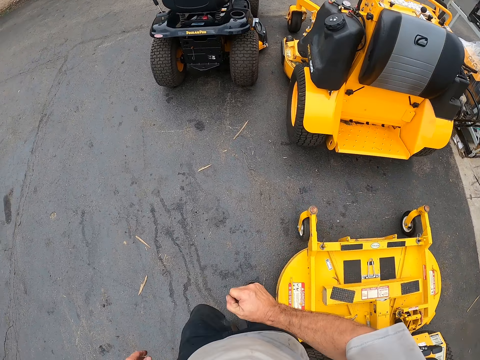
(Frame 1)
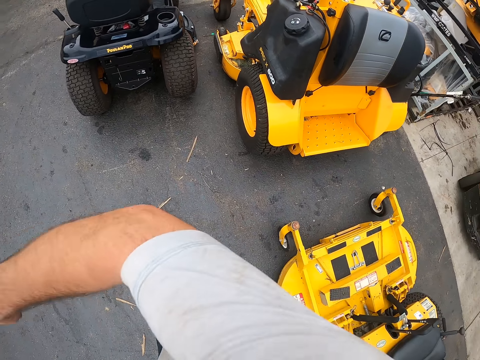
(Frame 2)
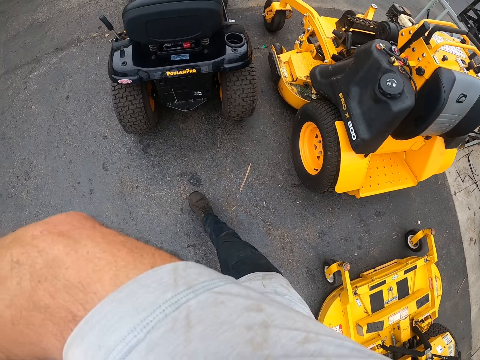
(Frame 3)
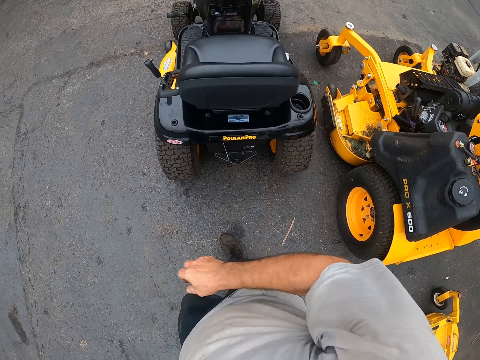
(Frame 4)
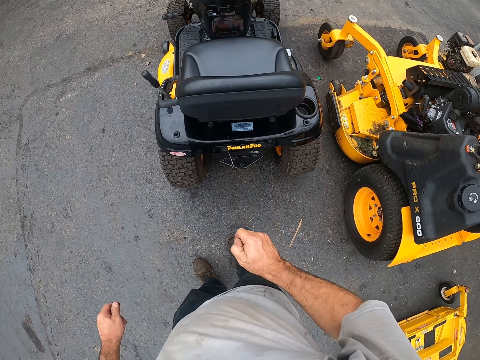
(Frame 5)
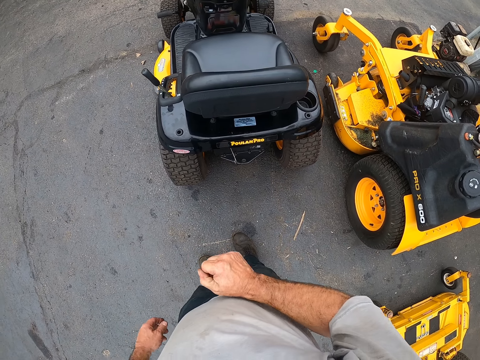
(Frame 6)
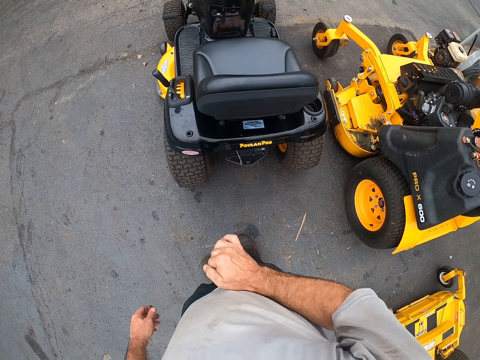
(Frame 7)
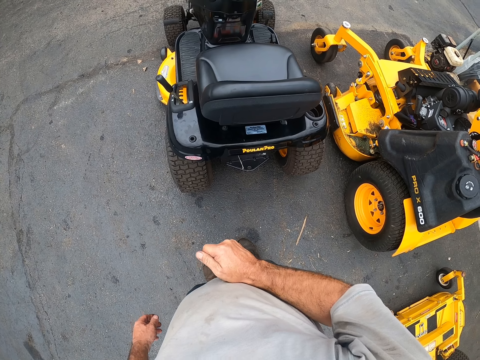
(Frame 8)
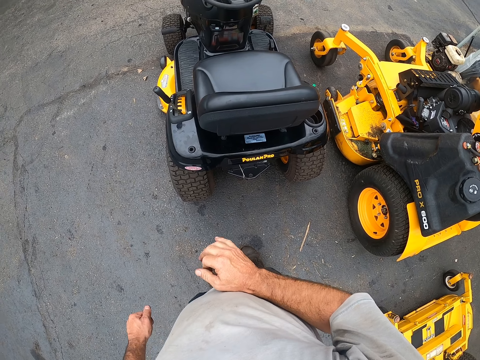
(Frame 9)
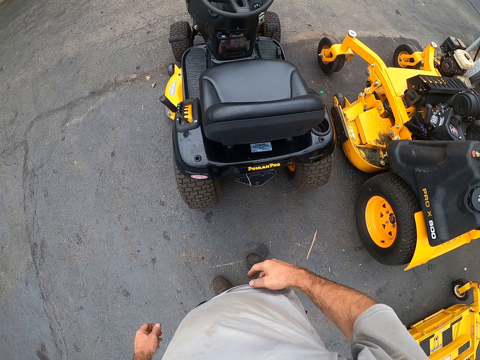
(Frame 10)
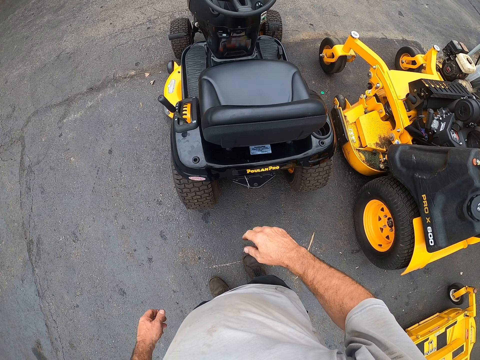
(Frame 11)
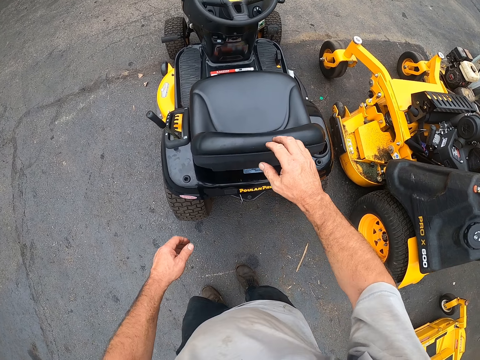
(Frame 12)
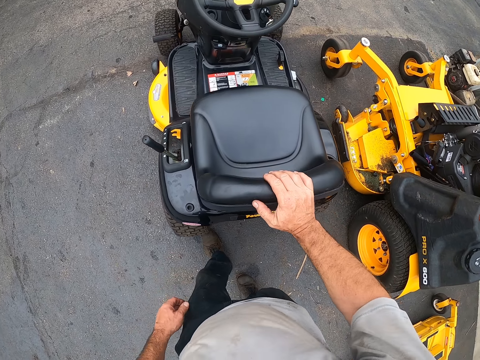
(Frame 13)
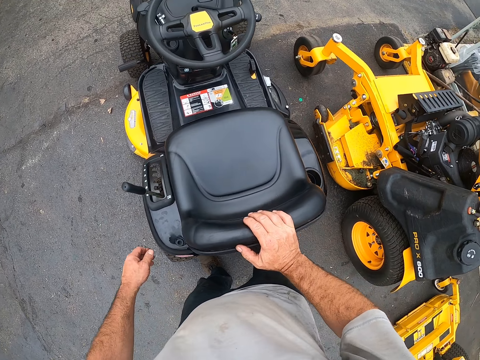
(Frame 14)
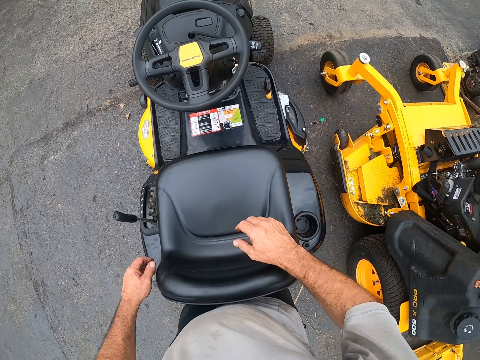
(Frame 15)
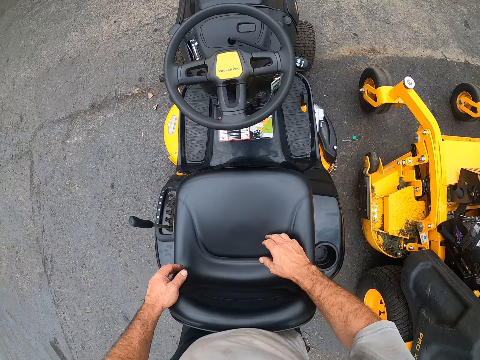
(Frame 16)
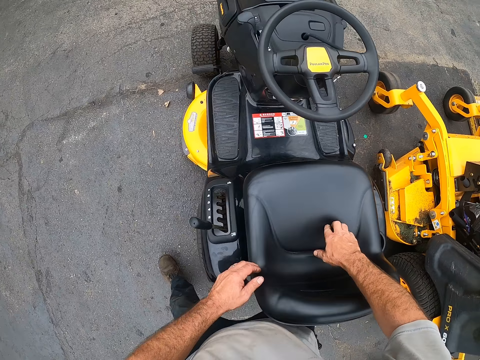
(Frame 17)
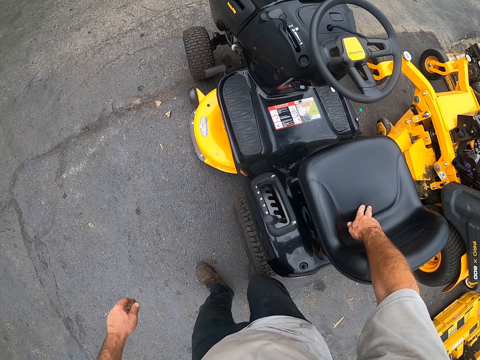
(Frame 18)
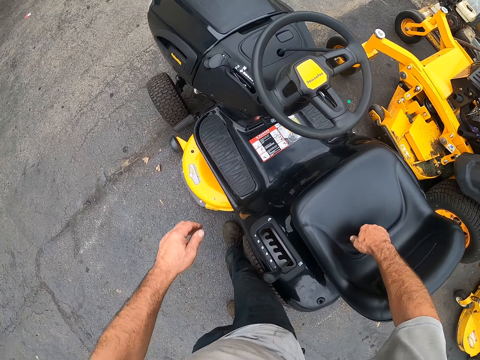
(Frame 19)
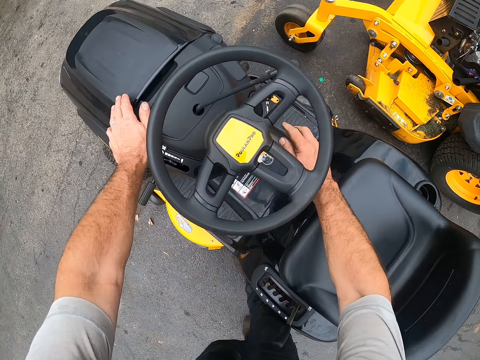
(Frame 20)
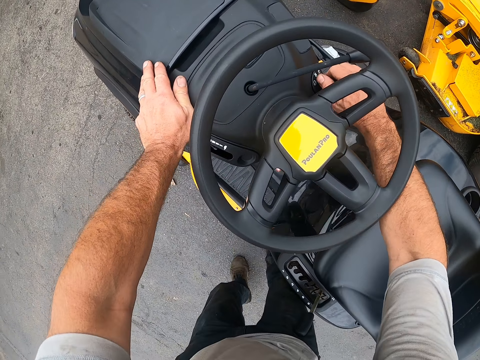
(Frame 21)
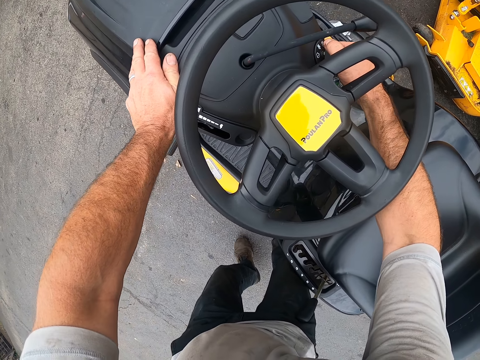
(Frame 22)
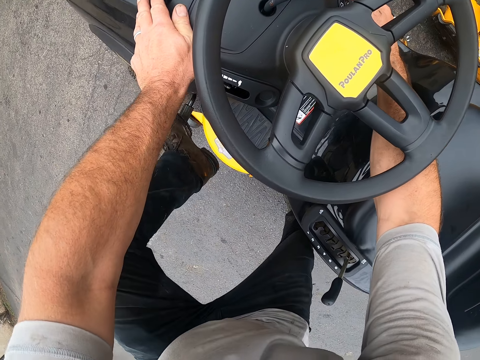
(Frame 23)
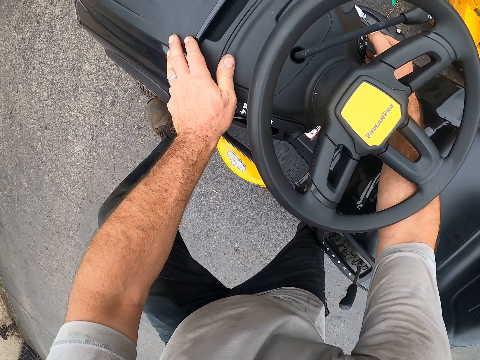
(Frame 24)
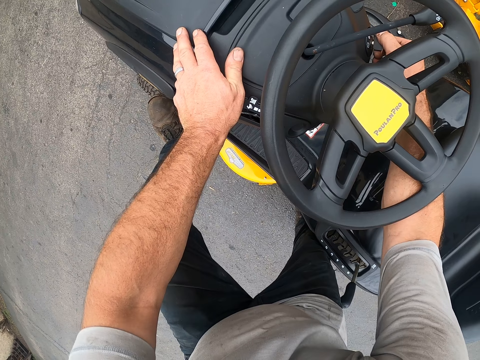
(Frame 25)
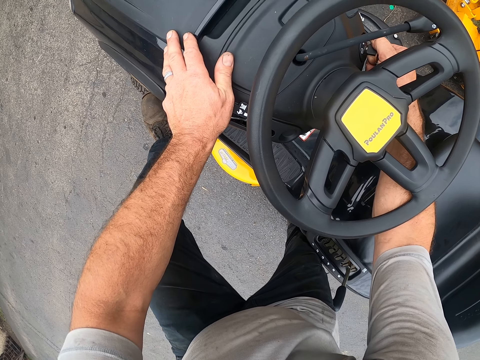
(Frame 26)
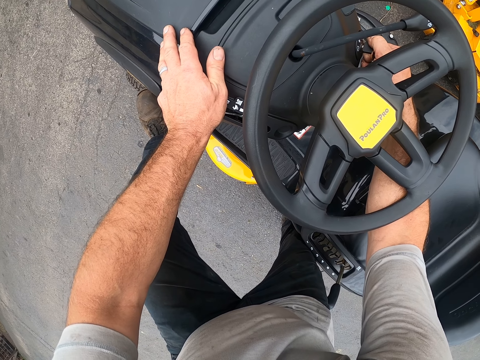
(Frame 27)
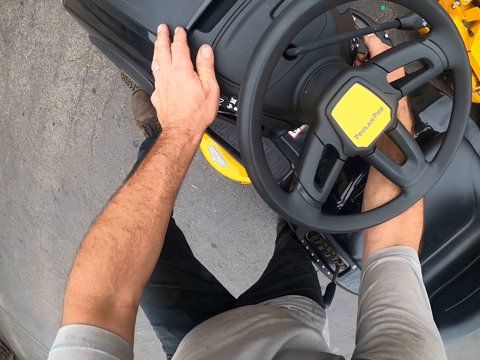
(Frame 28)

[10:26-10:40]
The camera wearer raises his hand. He drops his hand. He touches another lawn mower, putting a hand on the lawn mower seat. He starts the lawn mower. He puts a hand on the lawn mower. He turns a key with a hand. He pushes the brake with his leg. He puts a foot on a pedal.

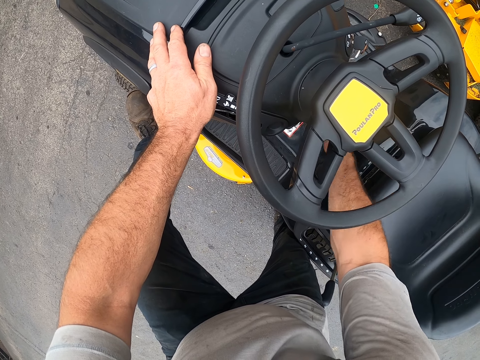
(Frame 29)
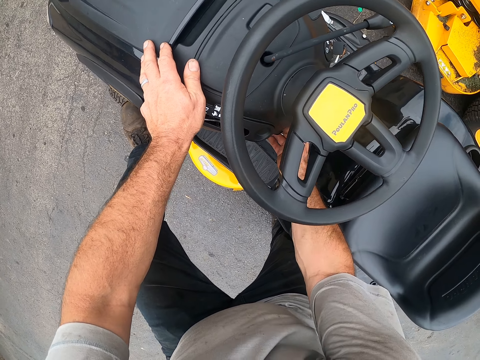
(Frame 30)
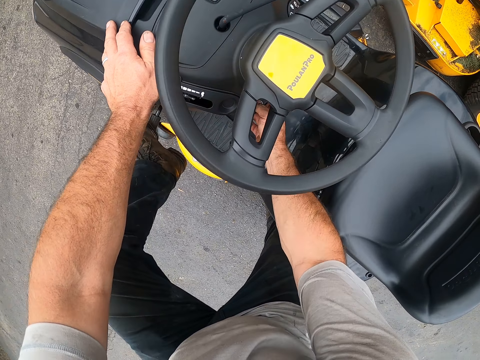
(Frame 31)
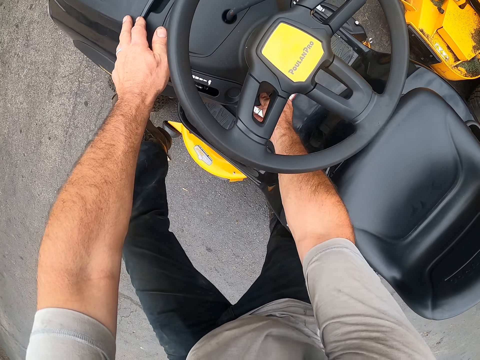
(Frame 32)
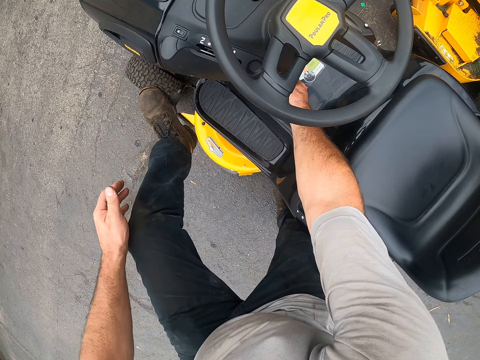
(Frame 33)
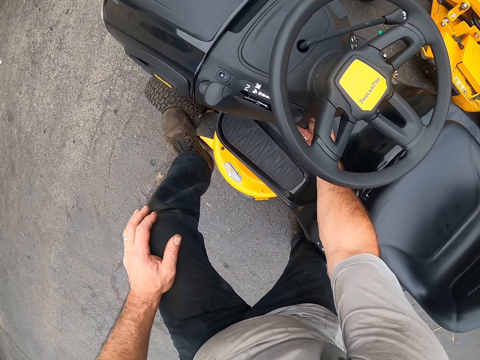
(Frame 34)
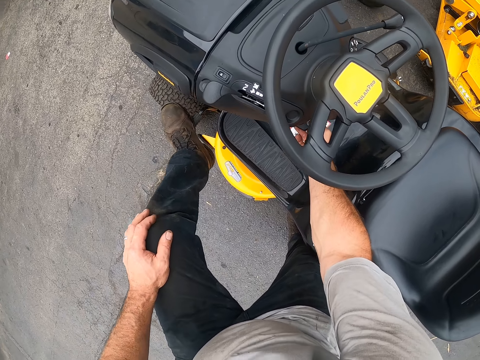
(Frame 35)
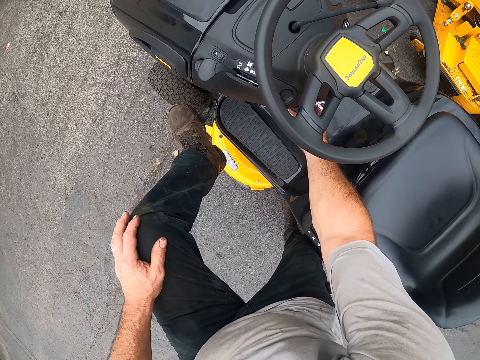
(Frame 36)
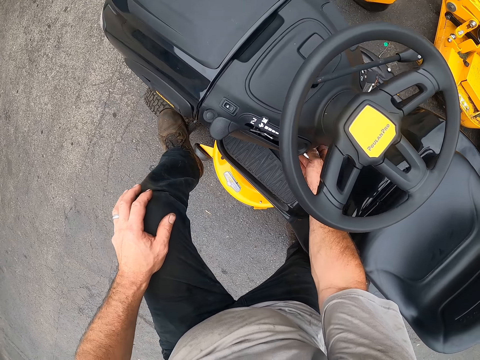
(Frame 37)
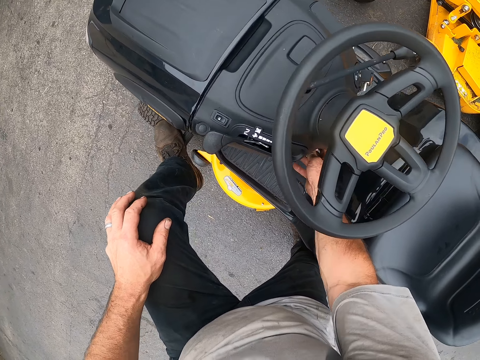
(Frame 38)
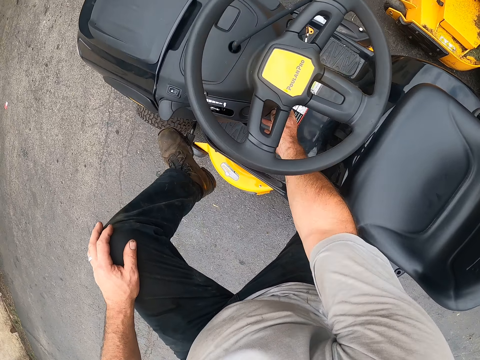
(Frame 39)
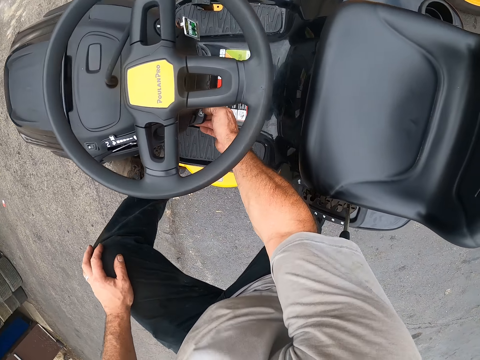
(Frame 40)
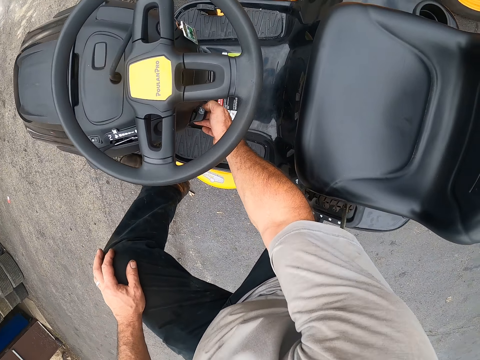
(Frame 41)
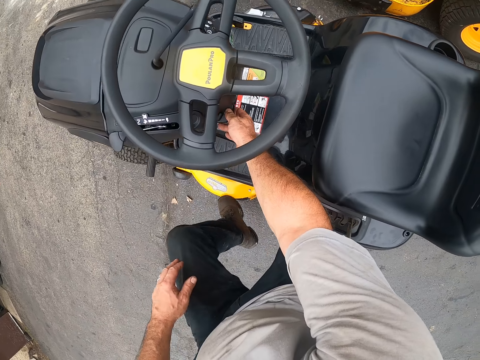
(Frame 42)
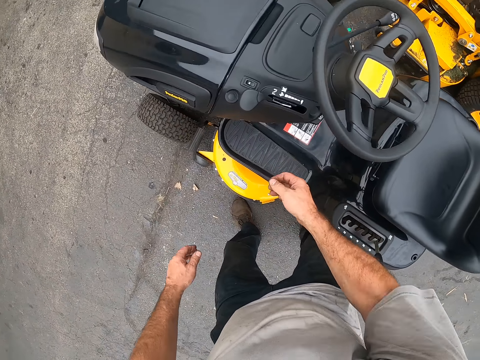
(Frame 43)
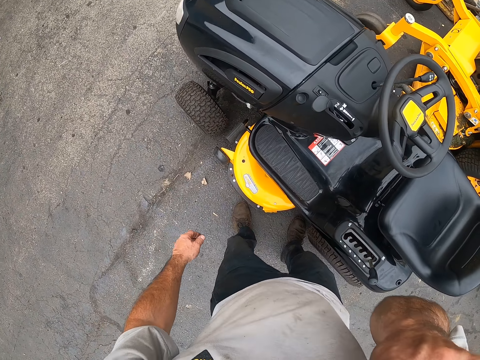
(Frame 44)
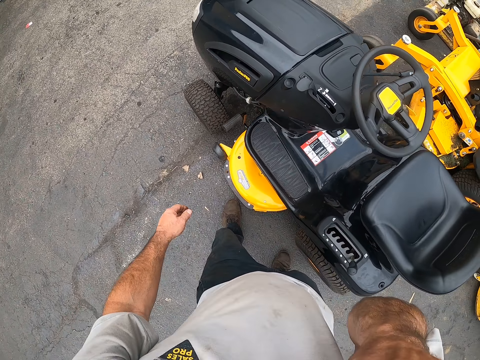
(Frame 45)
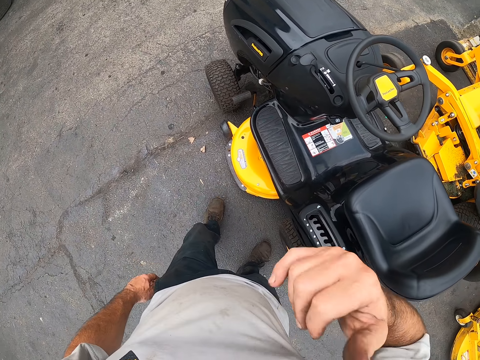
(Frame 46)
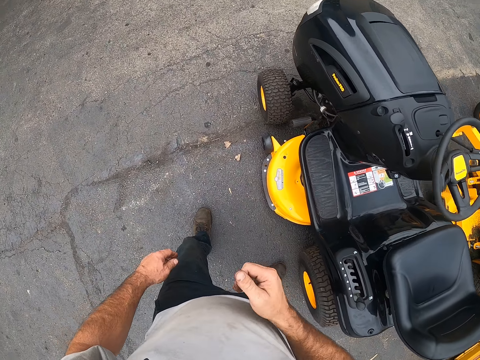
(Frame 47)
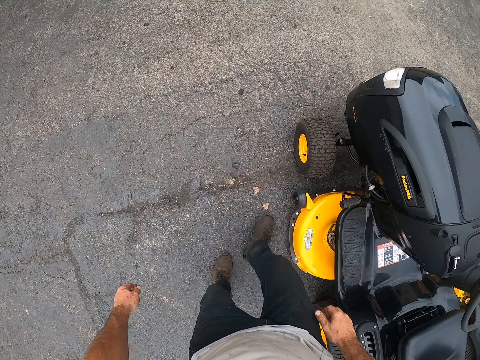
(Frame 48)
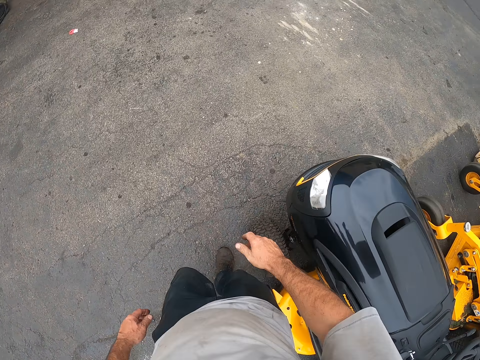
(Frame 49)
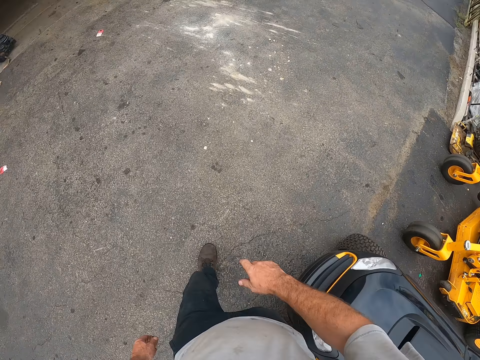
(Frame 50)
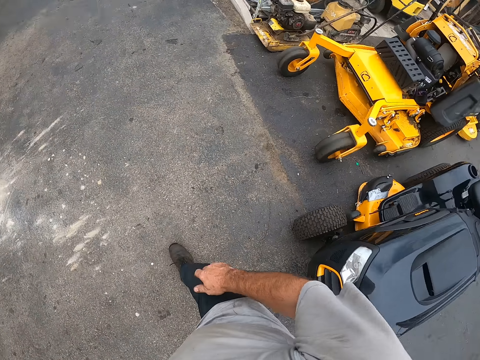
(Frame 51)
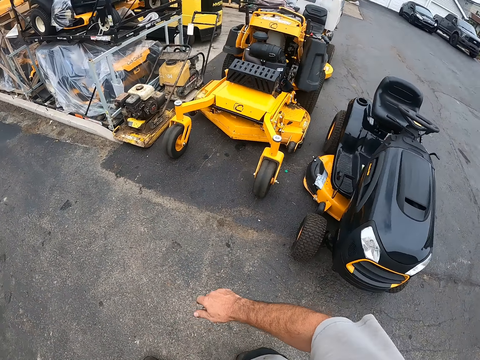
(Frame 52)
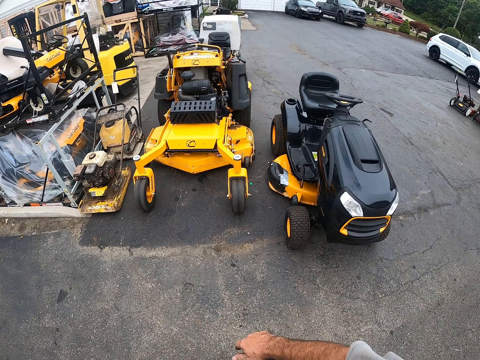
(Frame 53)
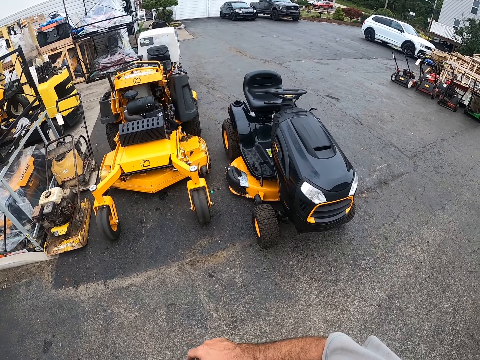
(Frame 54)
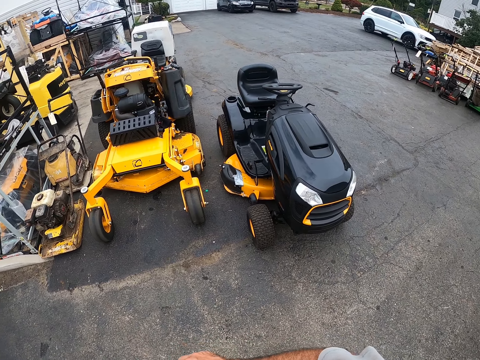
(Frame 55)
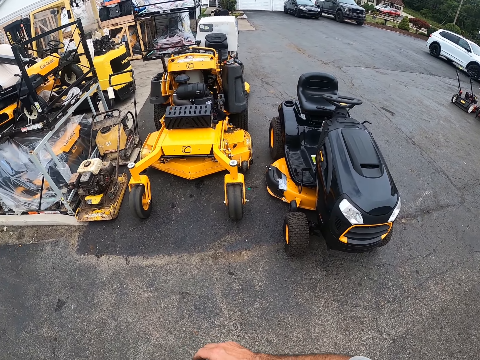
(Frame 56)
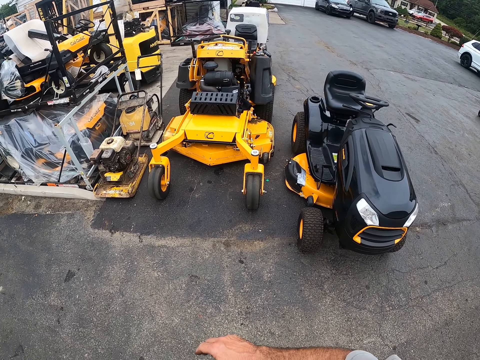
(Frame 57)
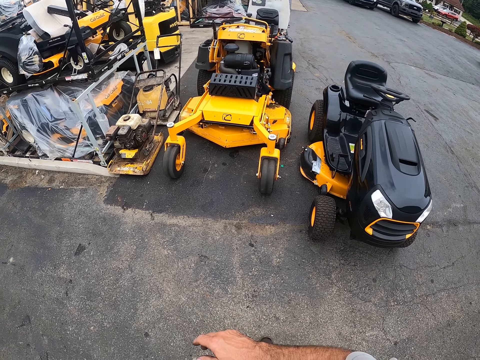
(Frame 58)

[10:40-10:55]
The camera wearer adjusts the brake with his leg. He puts a hand on the lawn mower. He puts a hand on the lawn mower again. He puts a leg on the ground. He touches his face. He moves up a hand. He walks to the front of the lawn mower. He looks at the lawn mowers.
